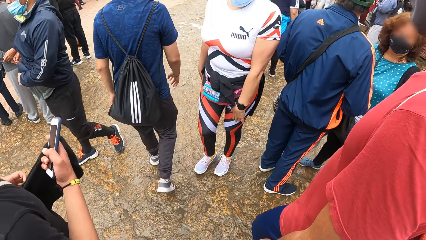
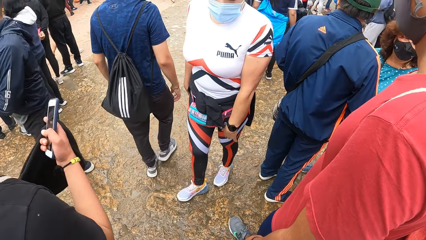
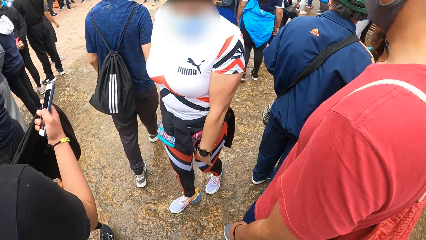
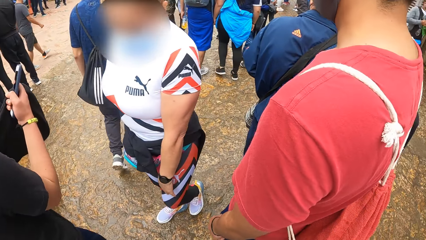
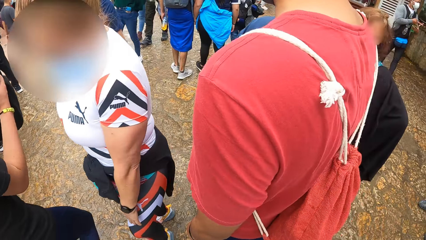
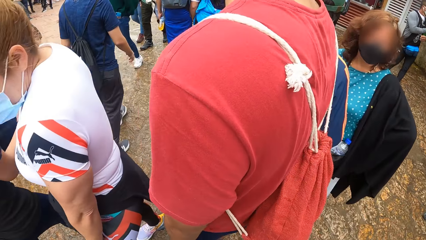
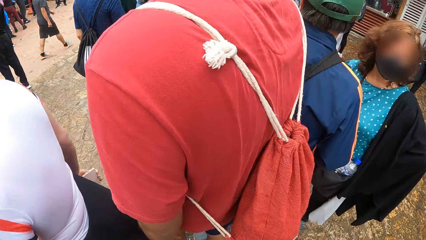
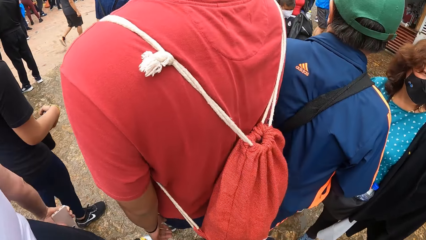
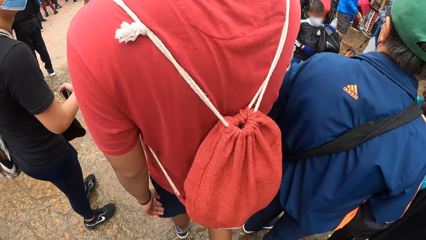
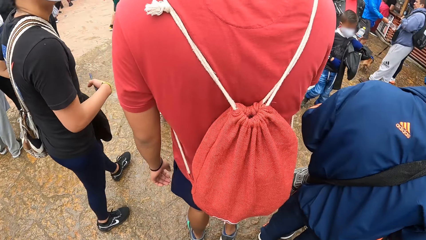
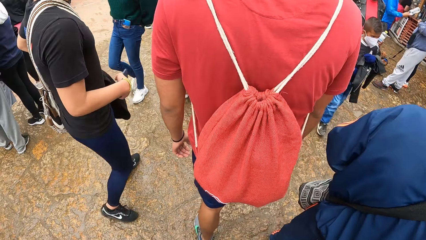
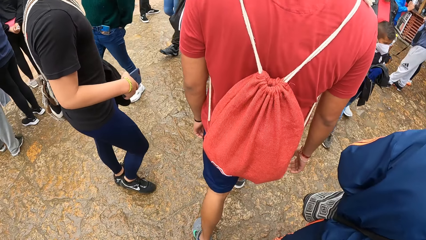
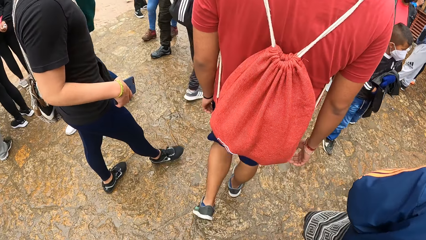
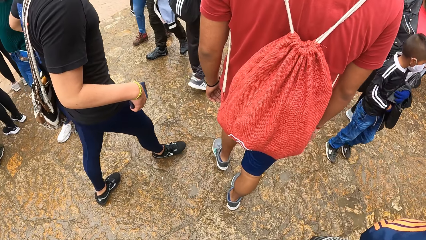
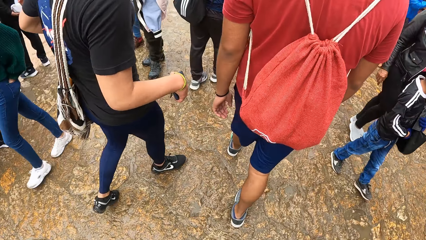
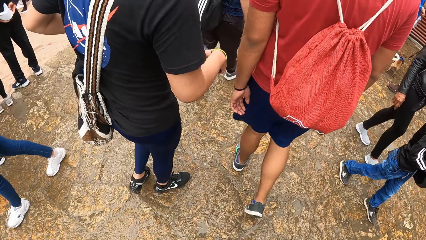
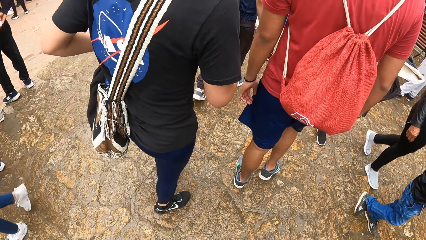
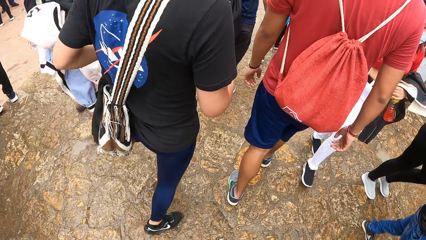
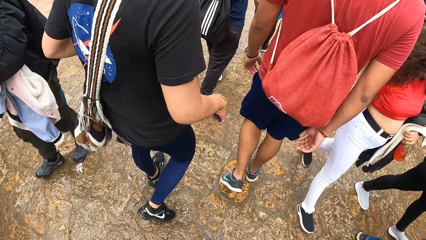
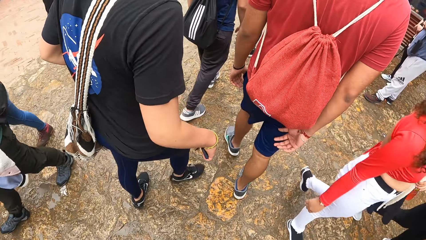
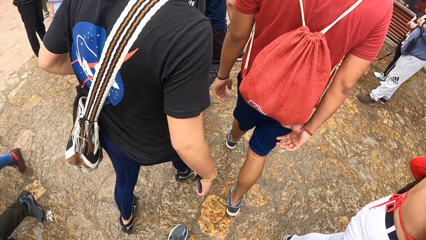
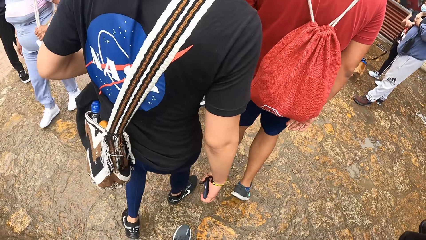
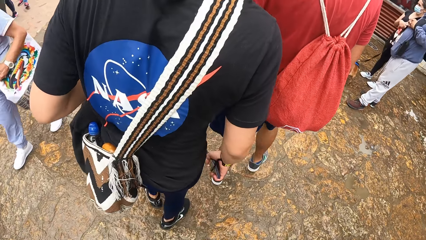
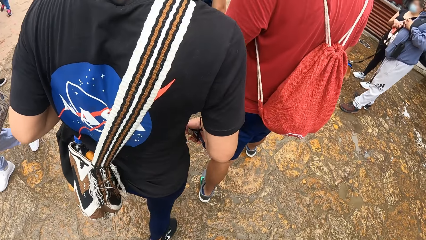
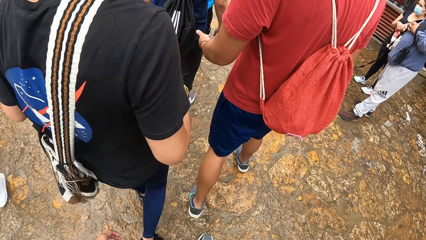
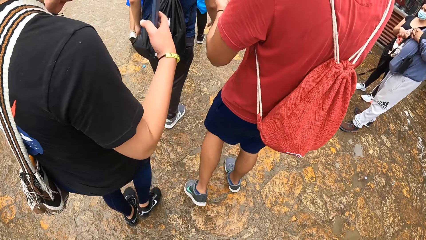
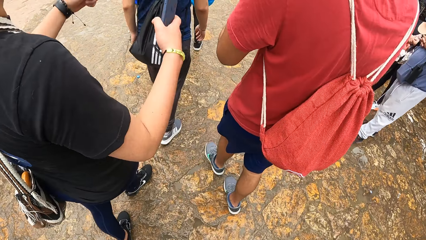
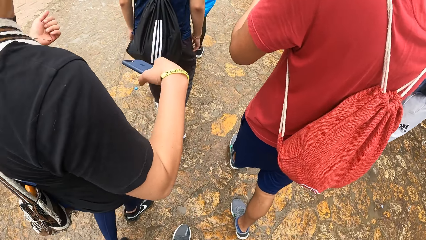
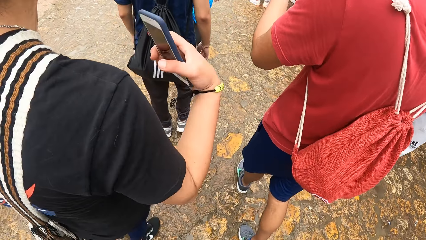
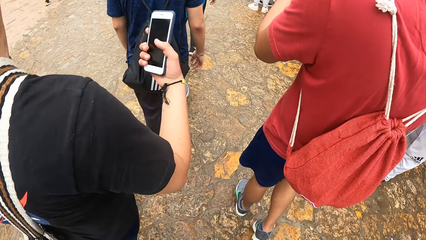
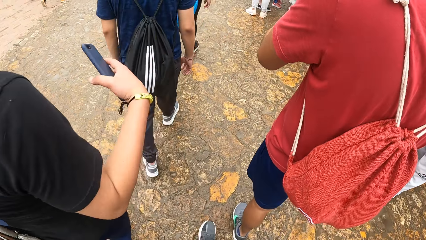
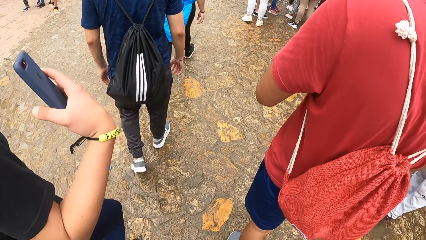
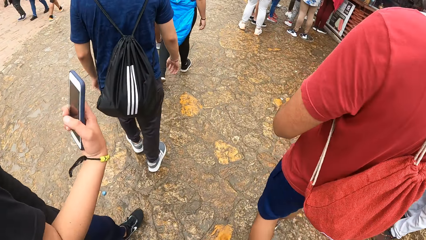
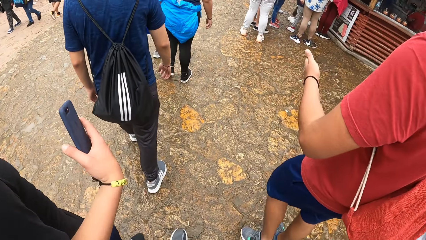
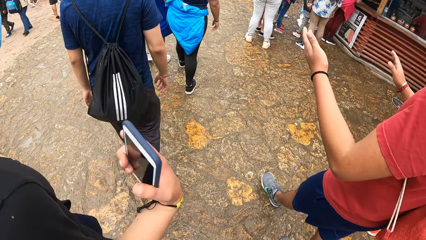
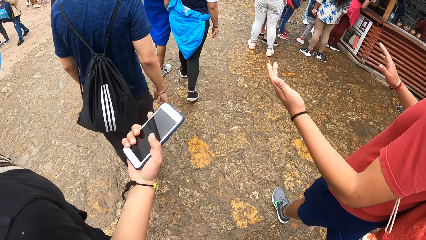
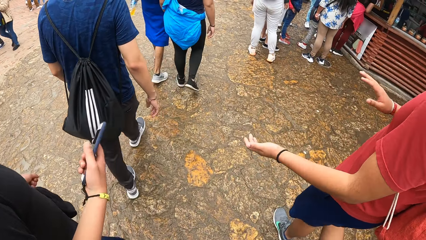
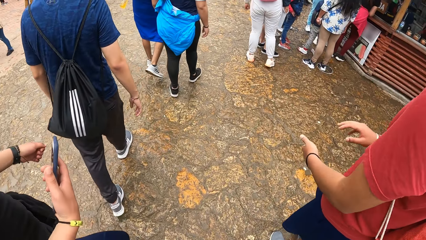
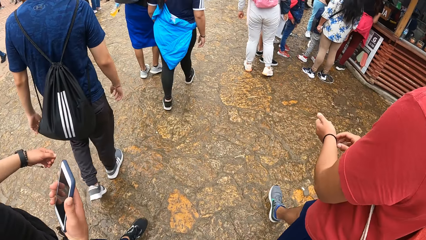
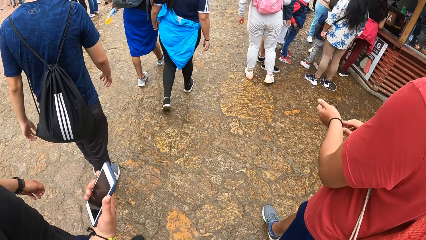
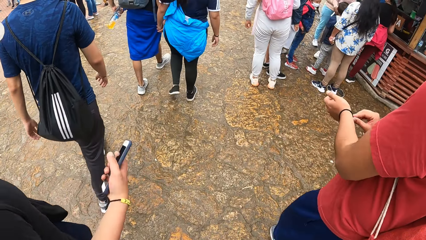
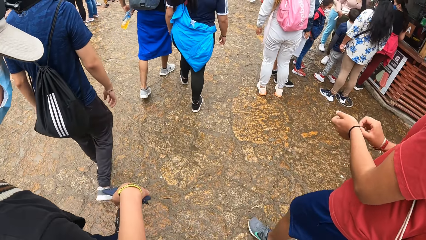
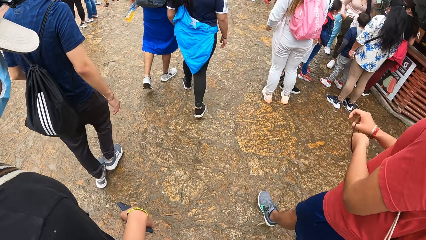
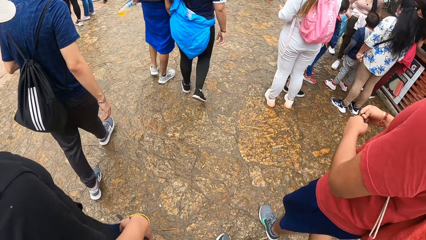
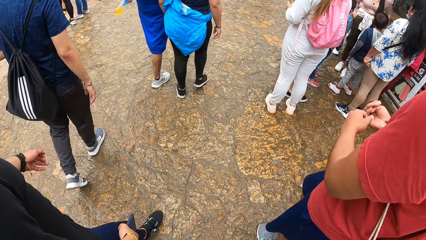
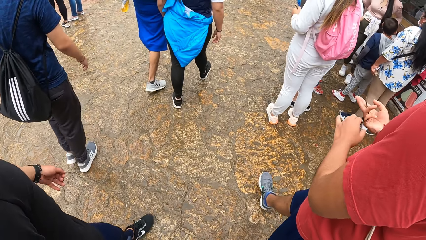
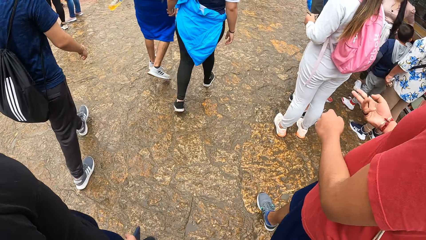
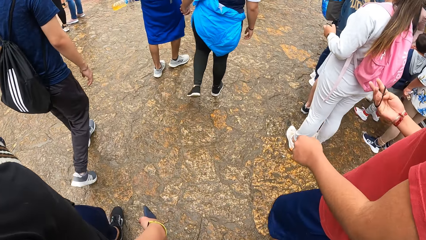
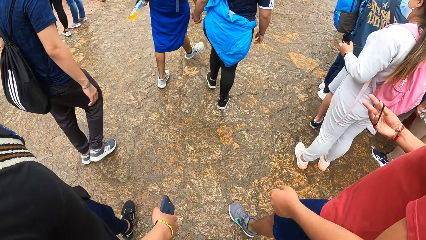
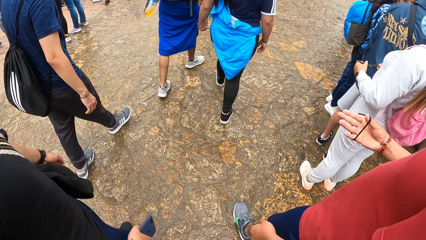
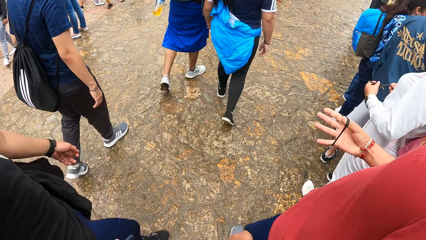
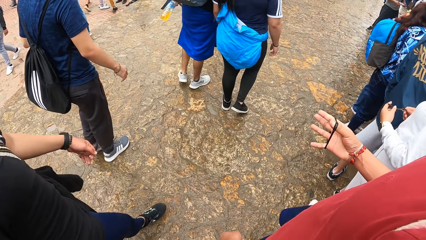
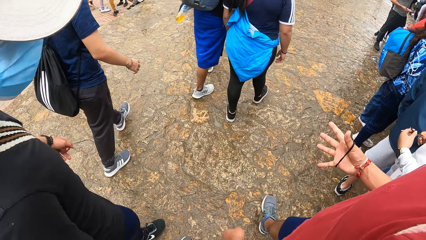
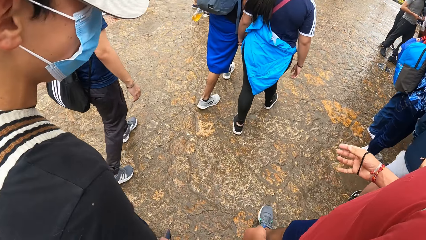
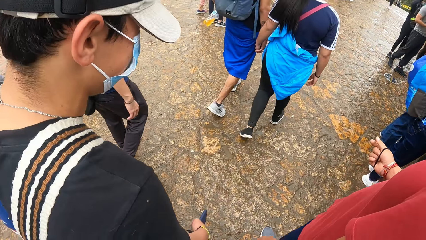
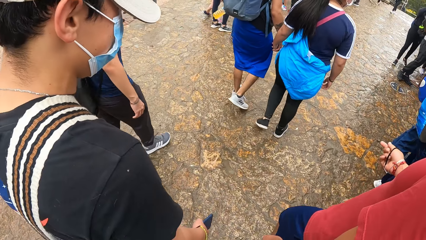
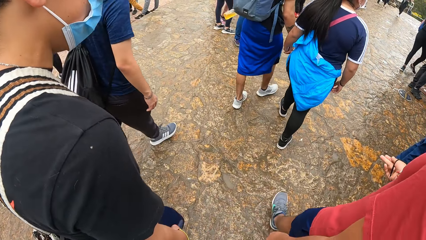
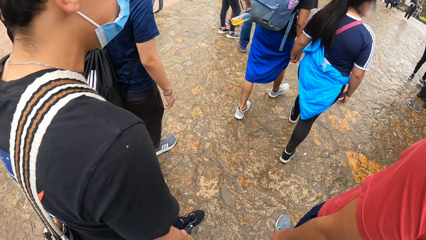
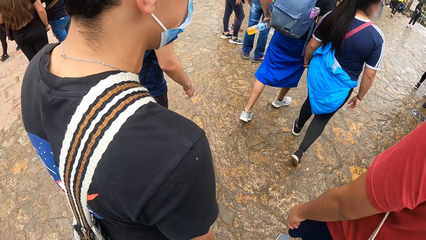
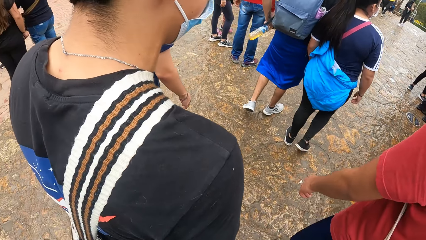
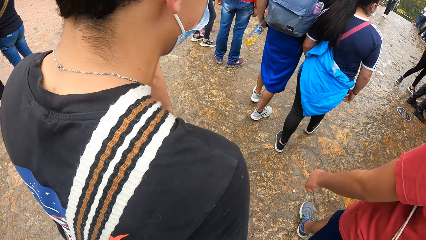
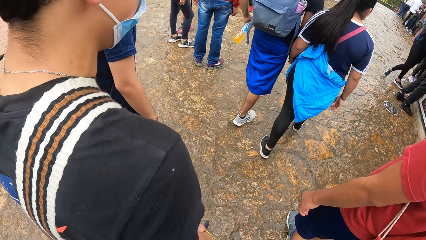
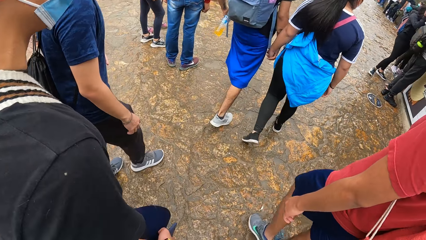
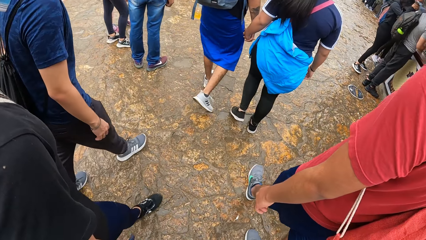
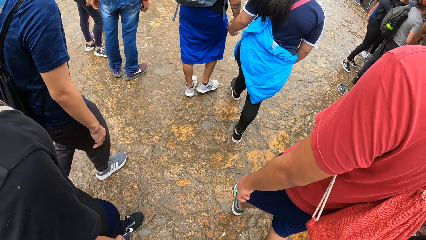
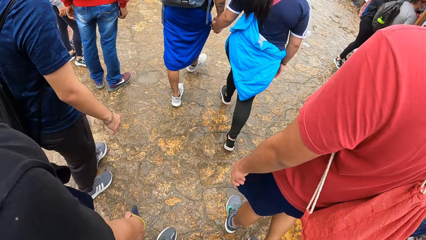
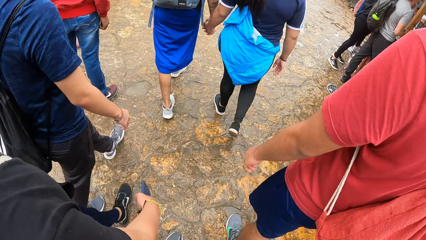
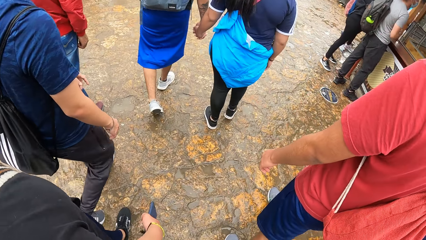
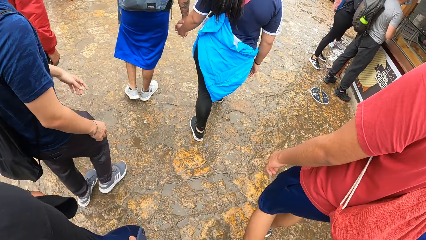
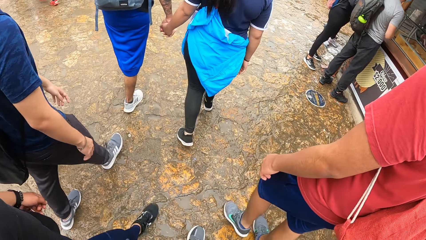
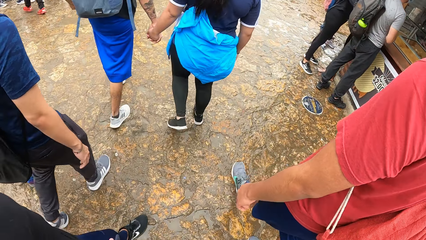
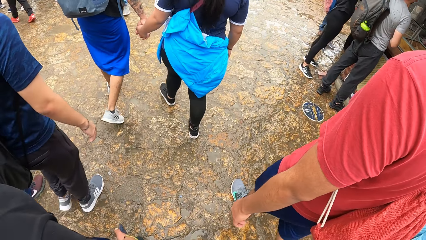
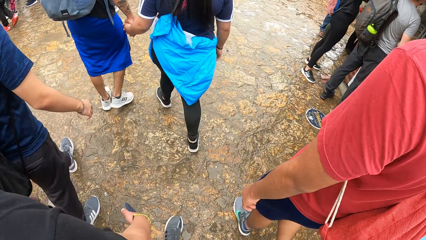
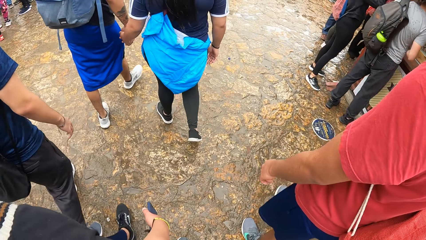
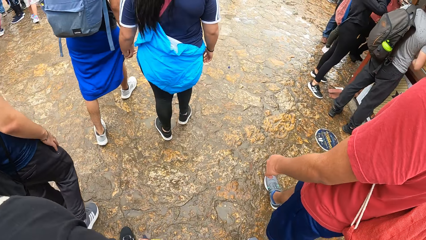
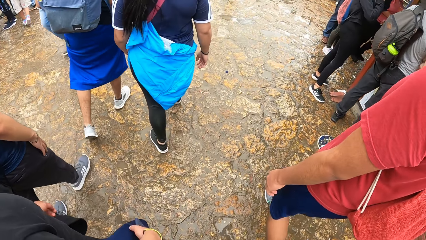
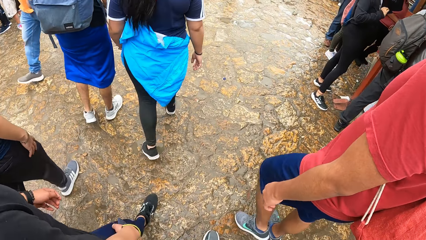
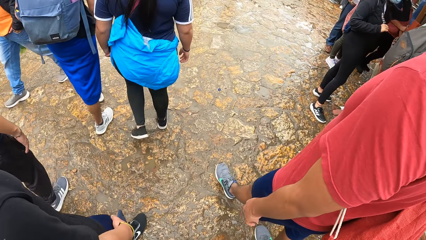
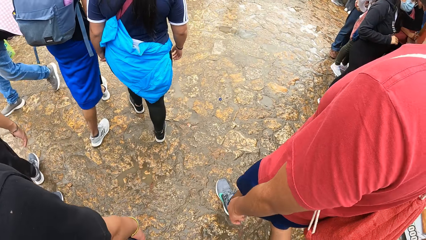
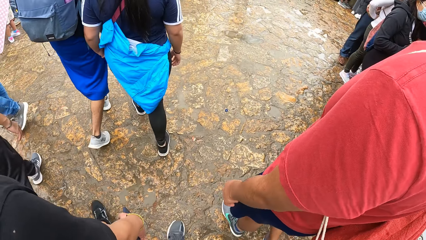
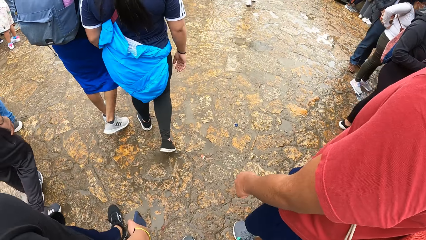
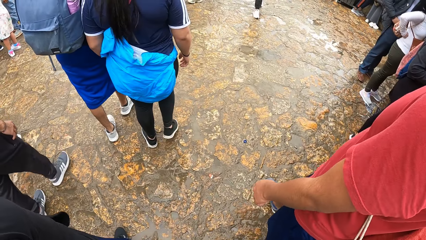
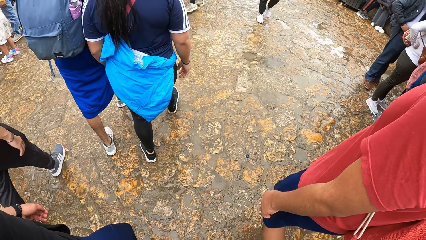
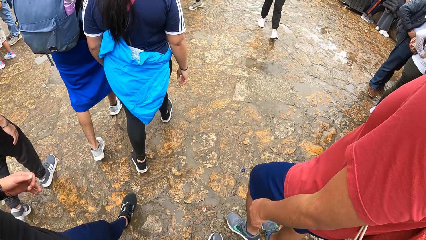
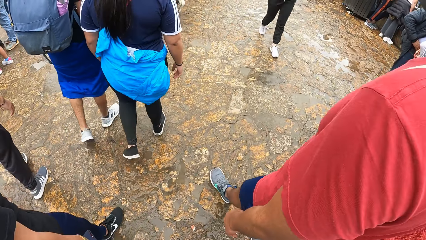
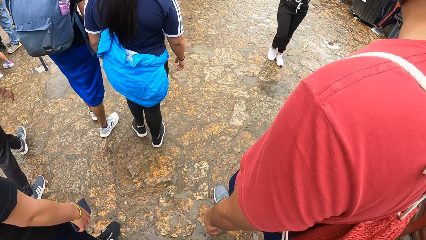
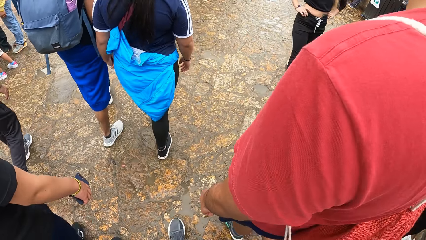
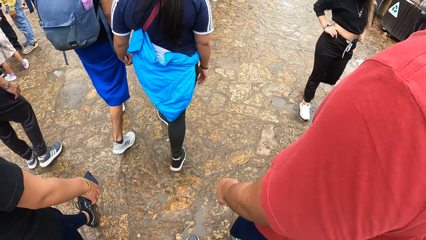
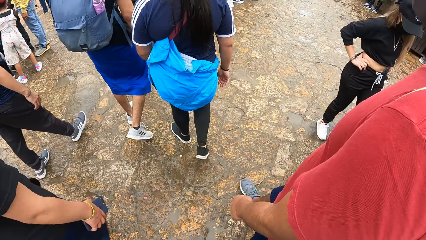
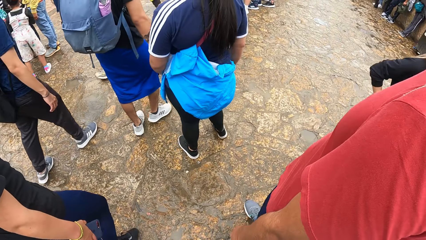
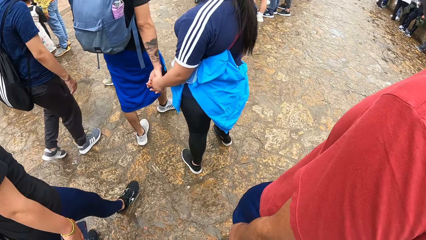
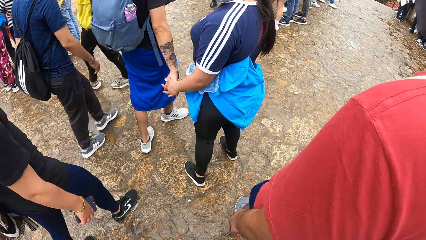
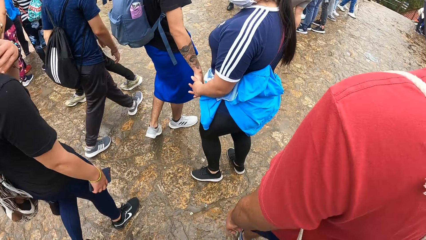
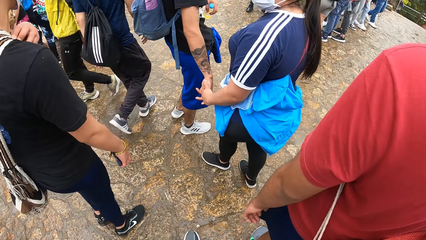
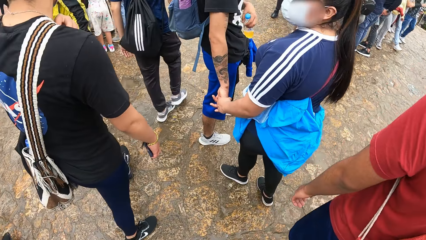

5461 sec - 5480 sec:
A man interacts with another man on the walkway.
